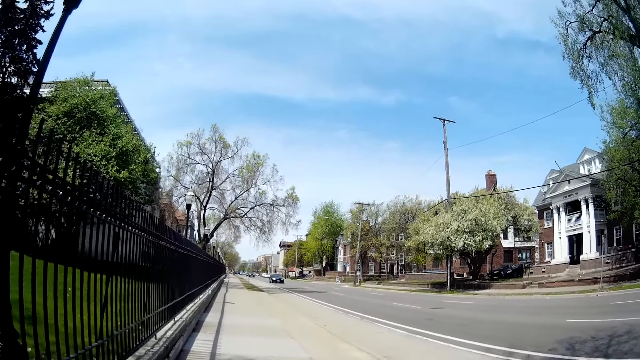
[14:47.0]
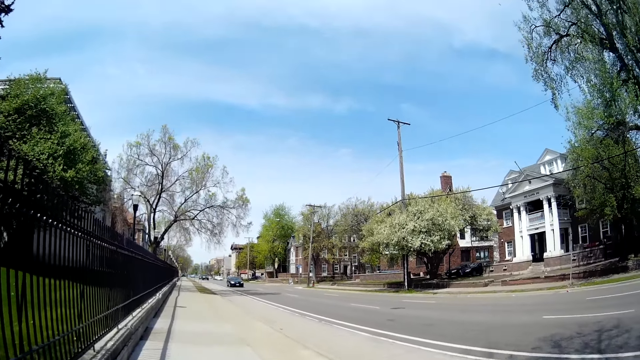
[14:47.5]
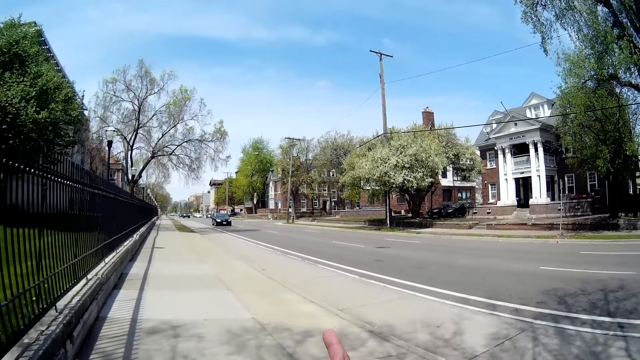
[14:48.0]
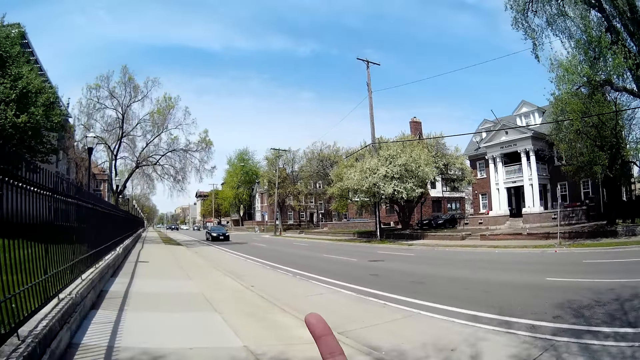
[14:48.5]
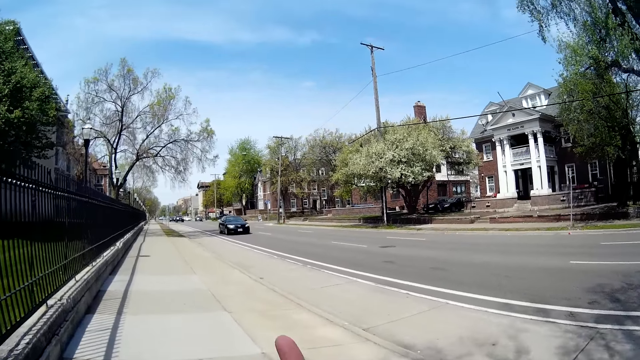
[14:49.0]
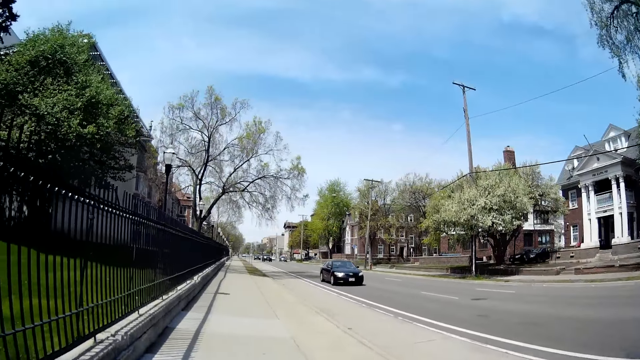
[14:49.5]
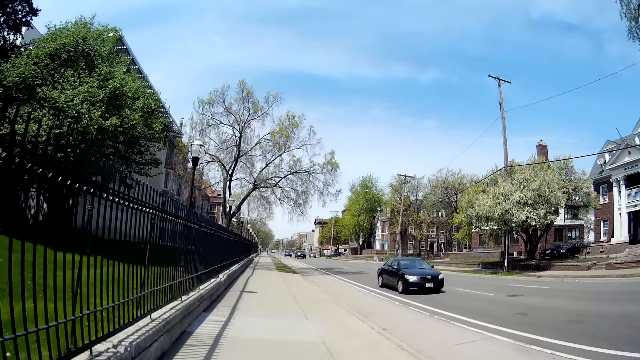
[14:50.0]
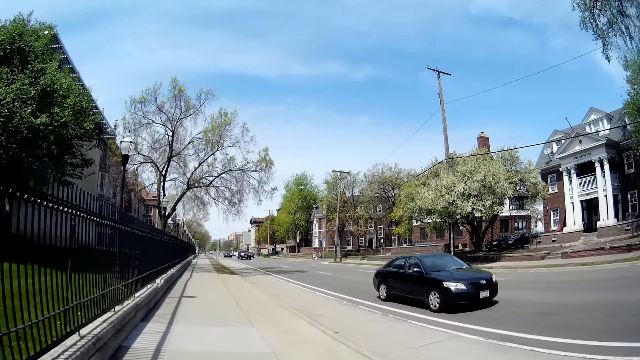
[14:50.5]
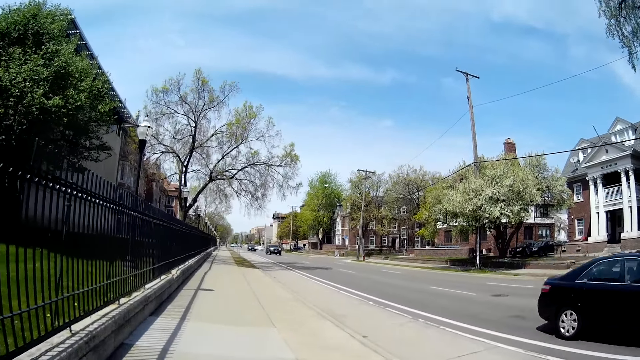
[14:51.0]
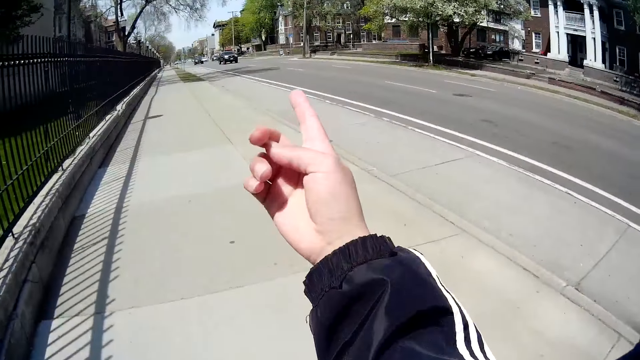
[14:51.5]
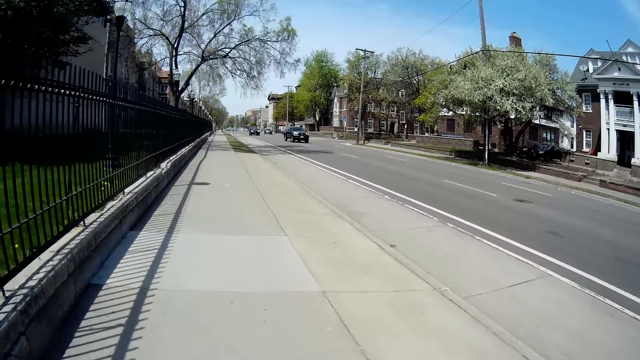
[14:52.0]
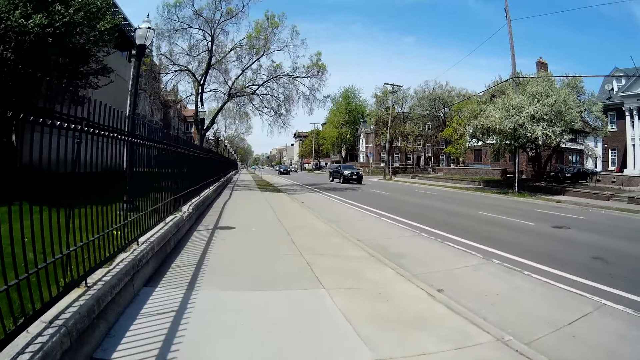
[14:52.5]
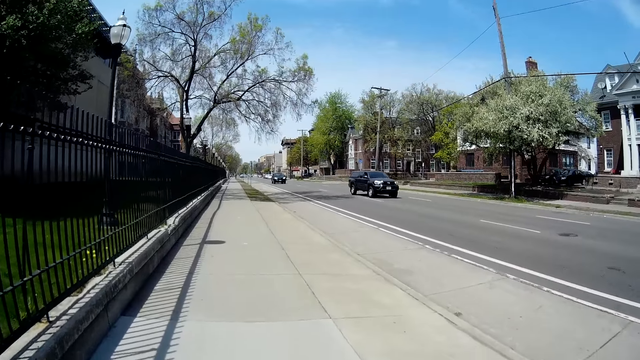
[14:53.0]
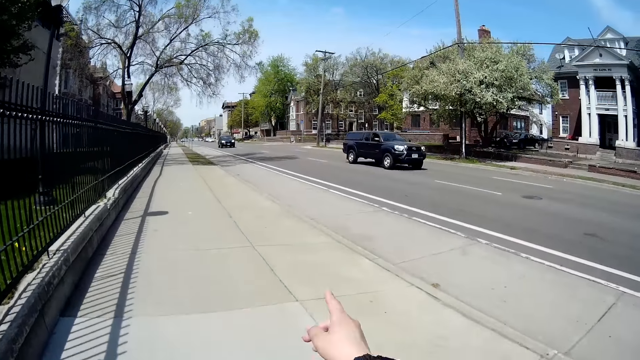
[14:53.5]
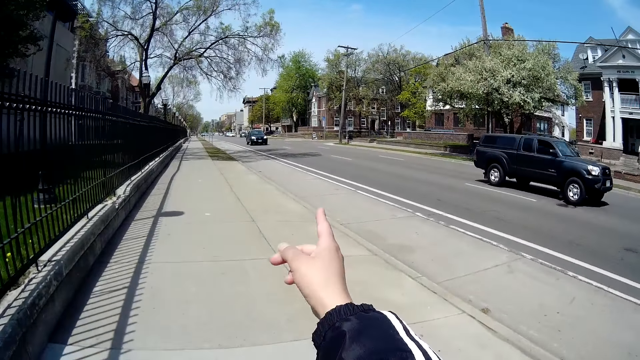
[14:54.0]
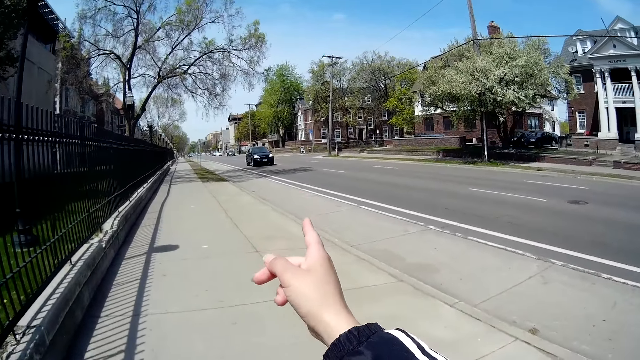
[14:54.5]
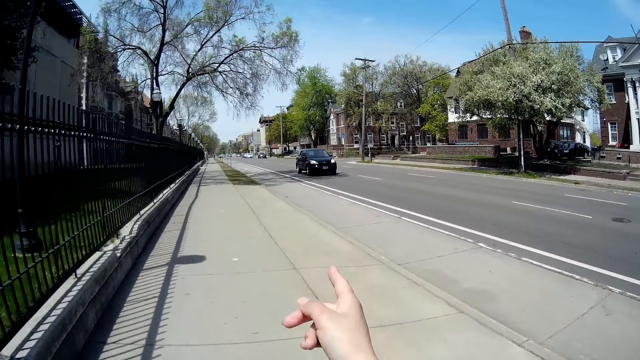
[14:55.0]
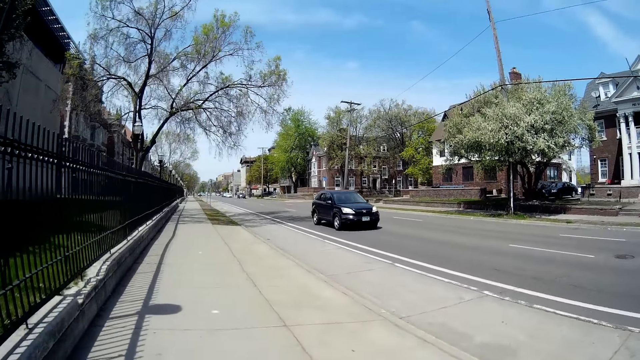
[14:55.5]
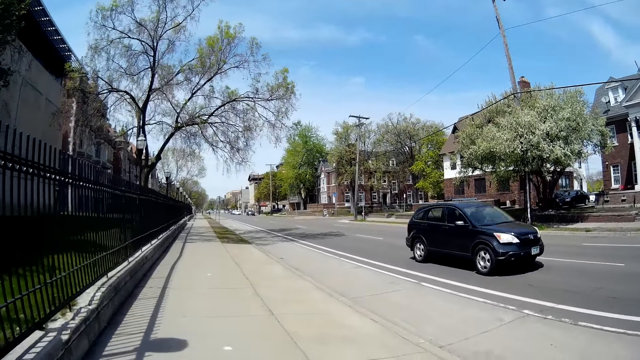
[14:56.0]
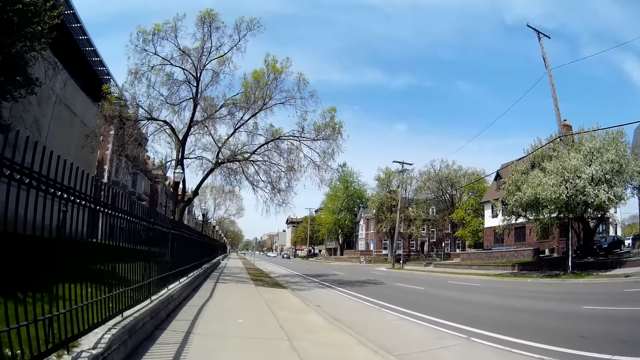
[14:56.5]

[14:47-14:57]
The camera wearer points her right hand towards a signal or building.

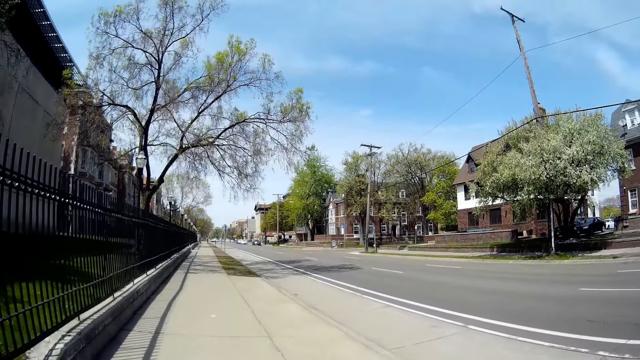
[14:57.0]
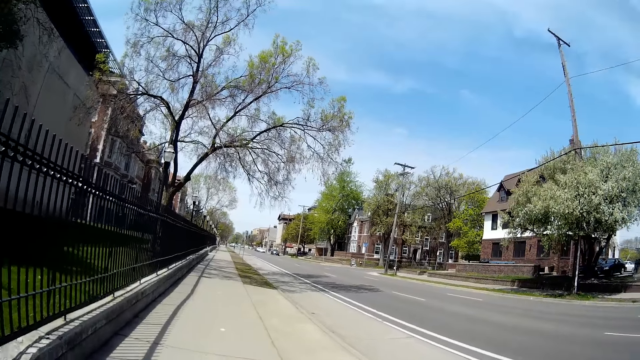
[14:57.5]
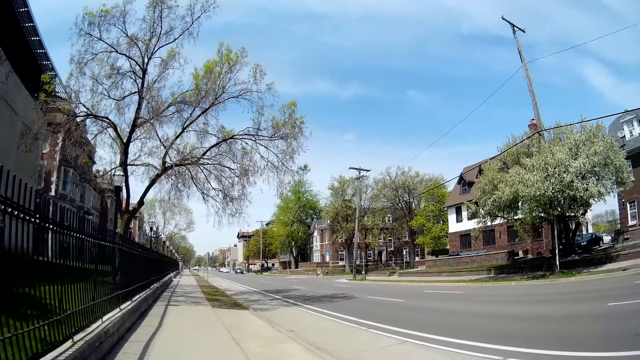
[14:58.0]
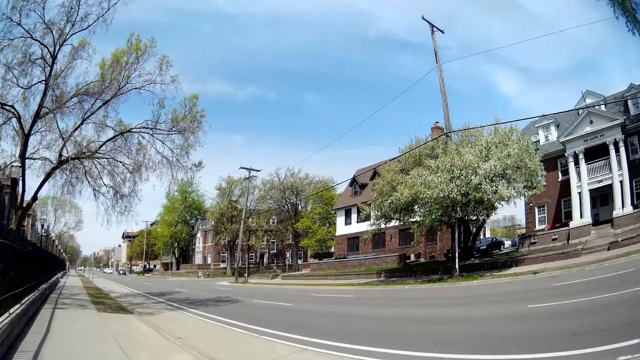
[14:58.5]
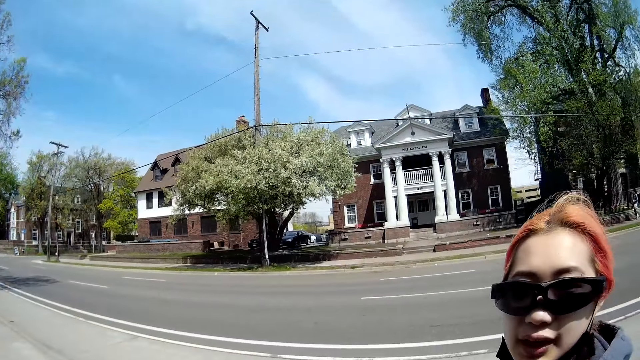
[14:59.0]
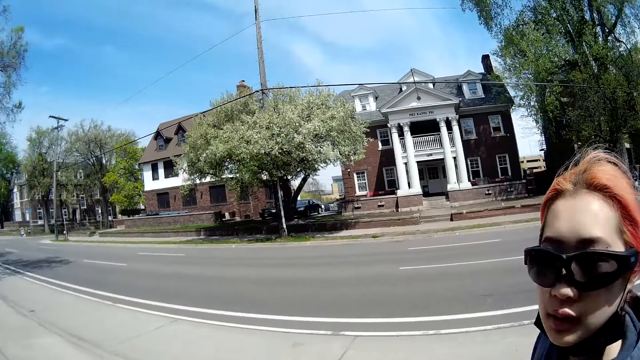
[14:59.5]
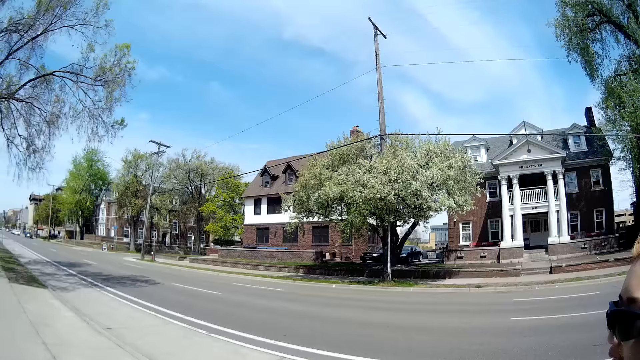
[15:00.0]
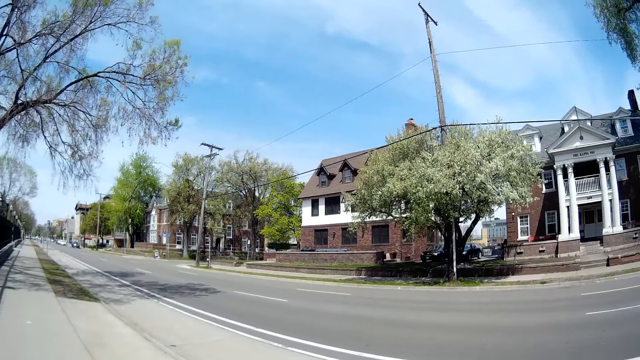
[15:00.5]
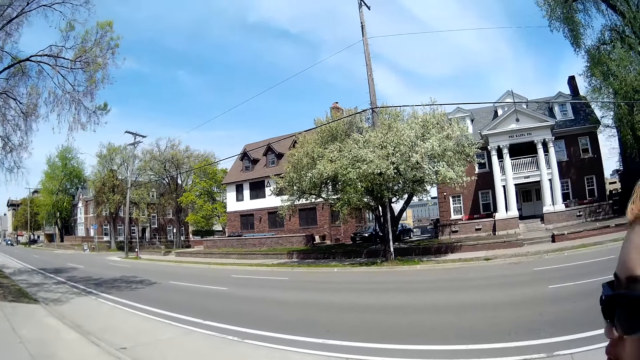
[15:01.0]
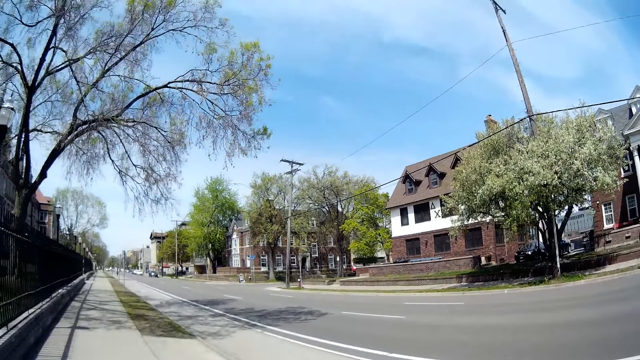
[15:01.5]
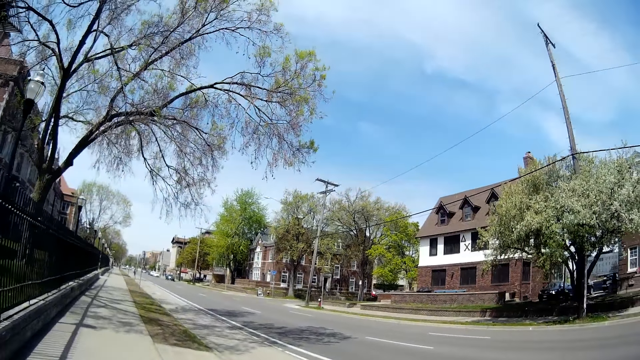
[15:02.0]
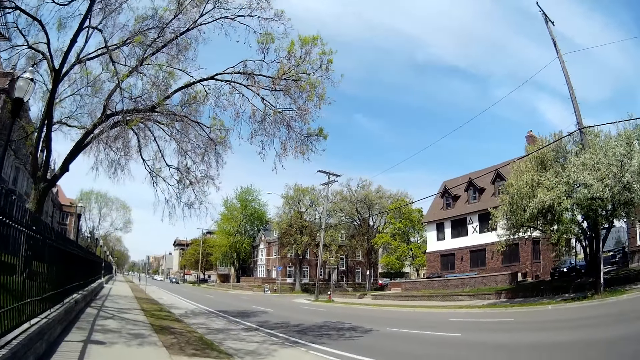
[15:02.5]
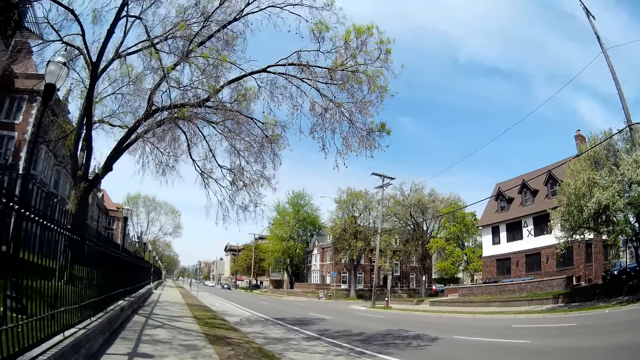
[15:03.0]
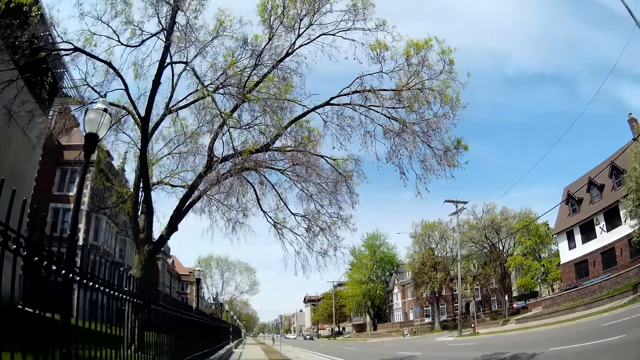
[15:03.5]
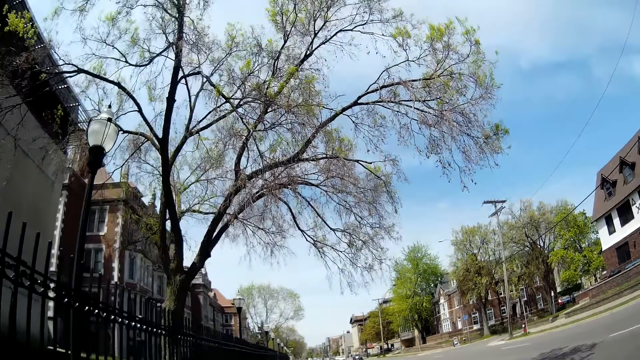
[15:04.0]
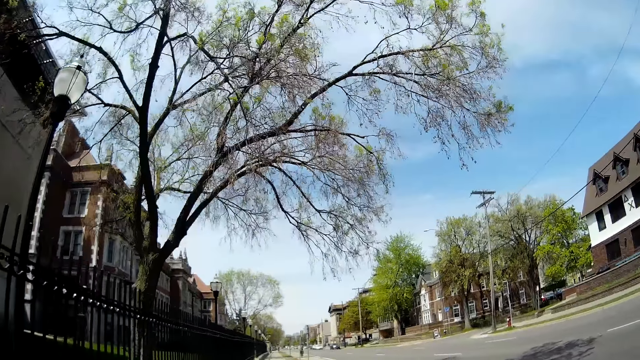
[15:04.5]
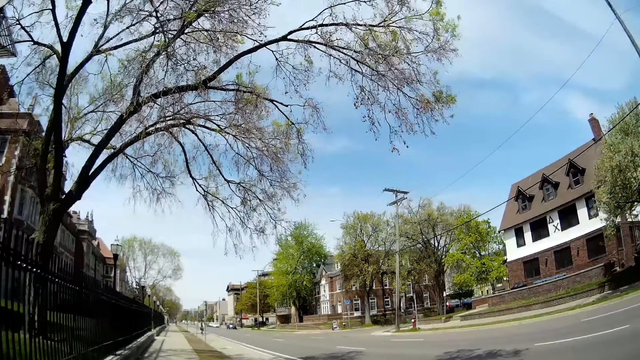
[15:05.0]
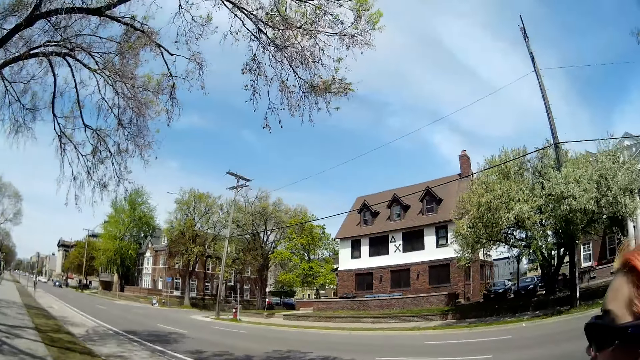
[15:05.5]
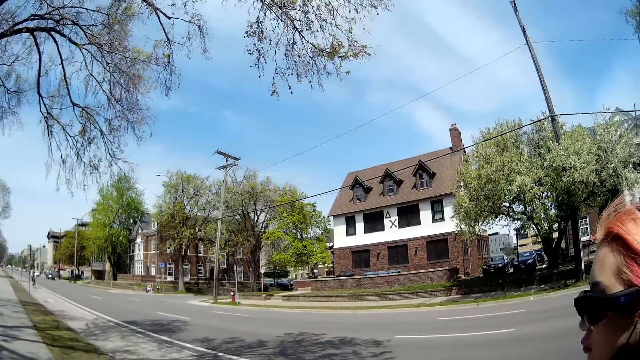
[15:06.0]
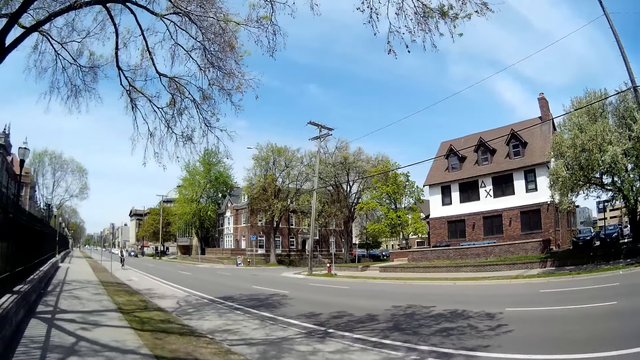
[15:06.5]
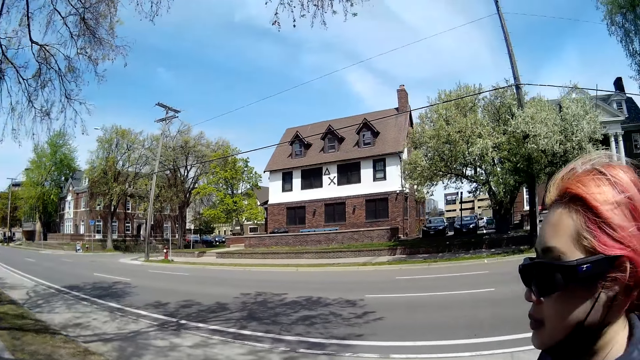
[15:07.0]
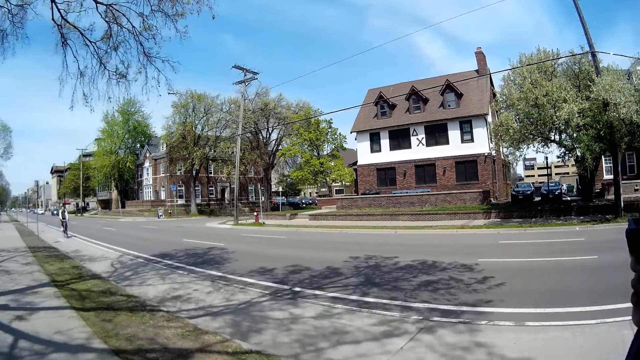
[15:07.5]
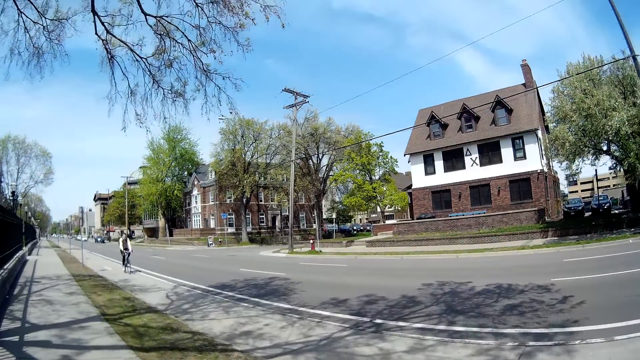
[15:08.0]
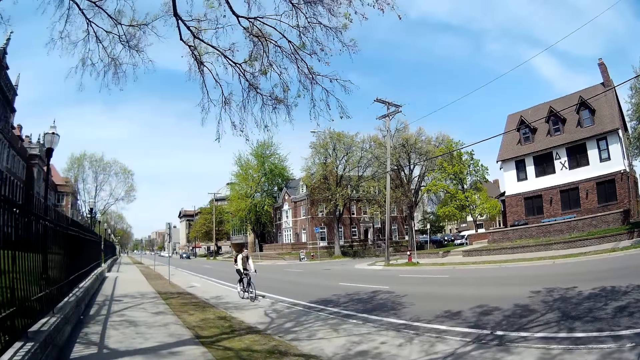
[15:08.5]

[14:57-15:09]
A lady walks beside the camera wearer. The lady walks beside the camera wearer again.
